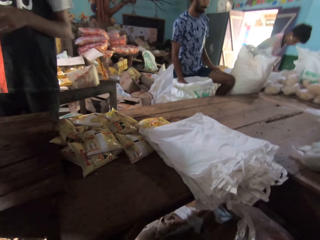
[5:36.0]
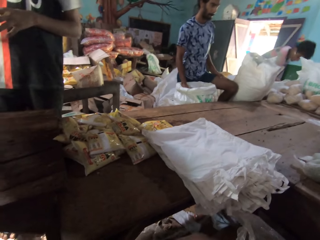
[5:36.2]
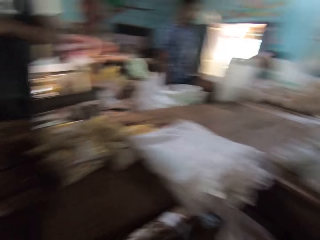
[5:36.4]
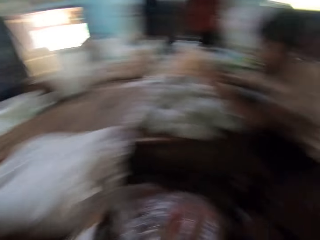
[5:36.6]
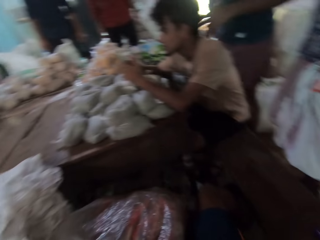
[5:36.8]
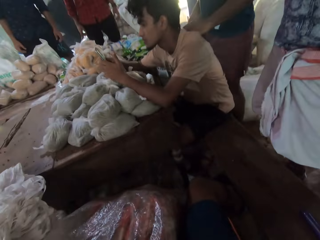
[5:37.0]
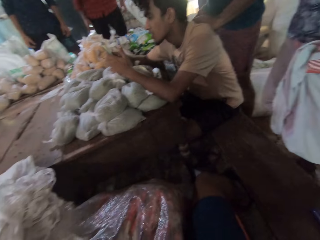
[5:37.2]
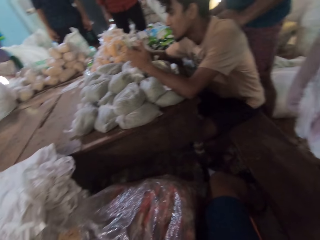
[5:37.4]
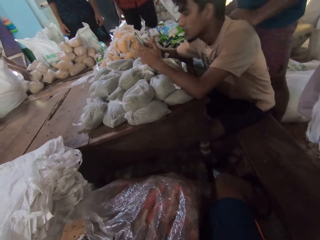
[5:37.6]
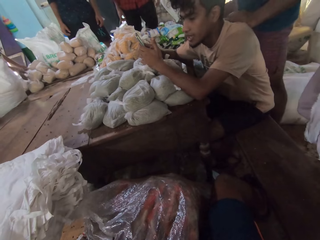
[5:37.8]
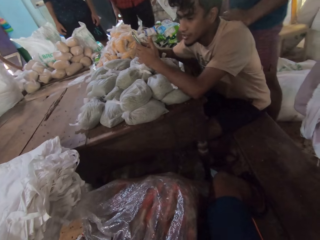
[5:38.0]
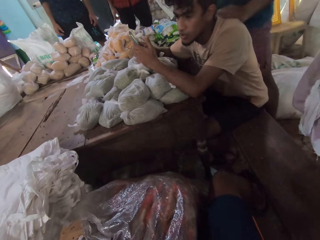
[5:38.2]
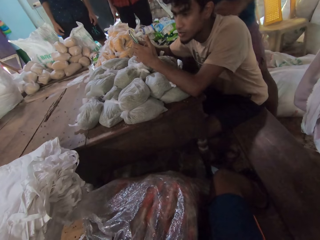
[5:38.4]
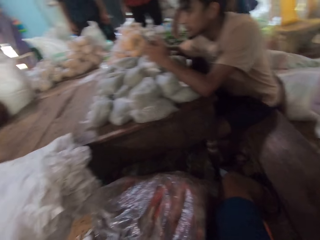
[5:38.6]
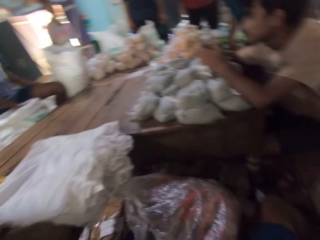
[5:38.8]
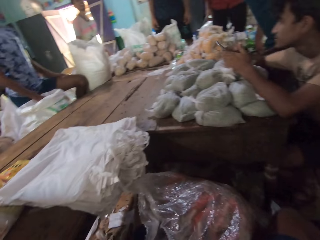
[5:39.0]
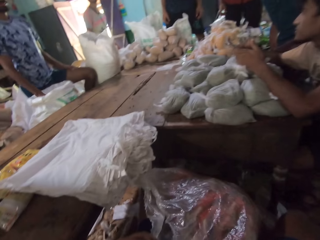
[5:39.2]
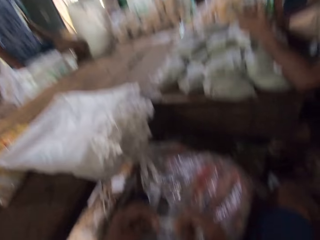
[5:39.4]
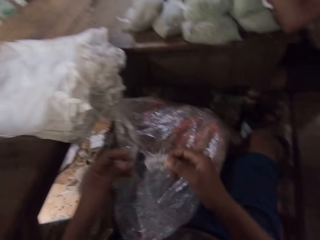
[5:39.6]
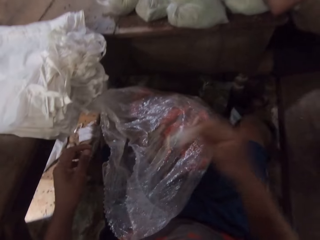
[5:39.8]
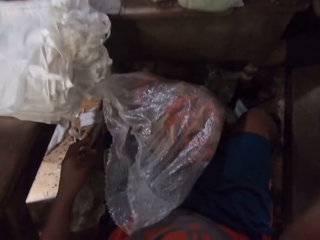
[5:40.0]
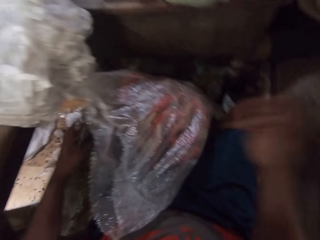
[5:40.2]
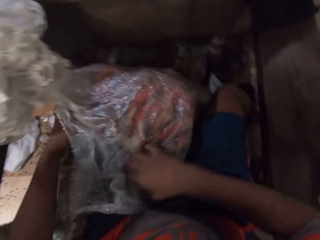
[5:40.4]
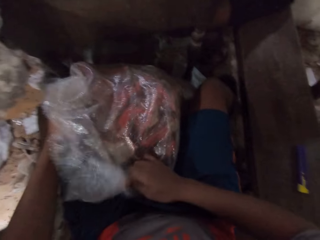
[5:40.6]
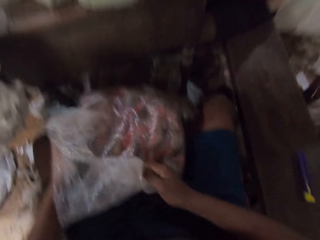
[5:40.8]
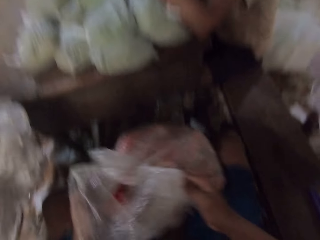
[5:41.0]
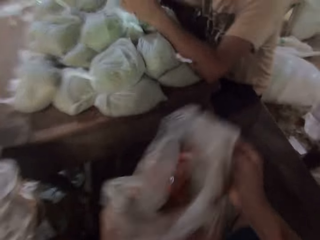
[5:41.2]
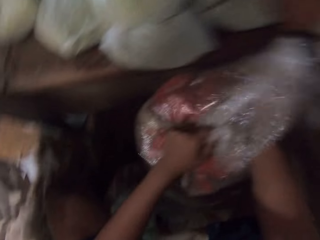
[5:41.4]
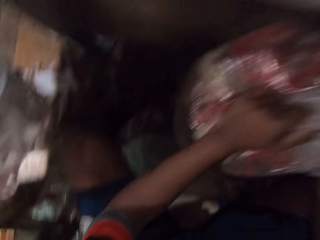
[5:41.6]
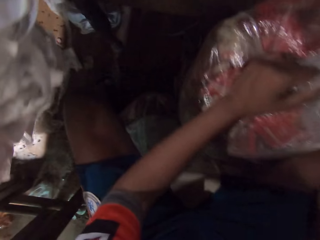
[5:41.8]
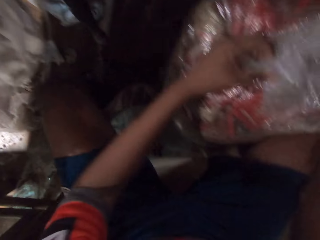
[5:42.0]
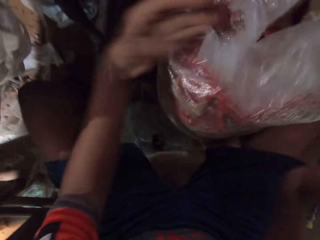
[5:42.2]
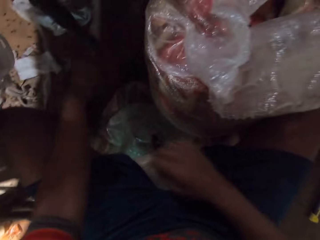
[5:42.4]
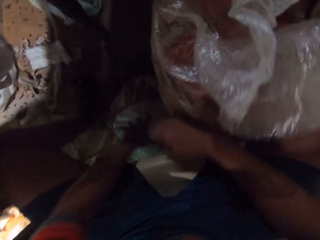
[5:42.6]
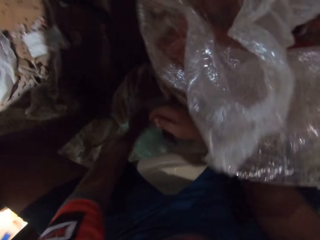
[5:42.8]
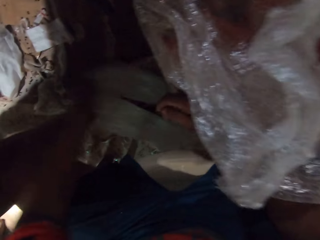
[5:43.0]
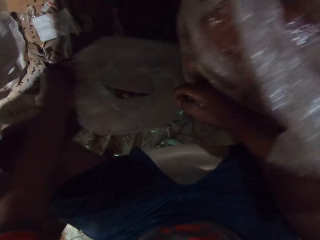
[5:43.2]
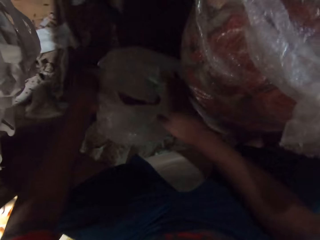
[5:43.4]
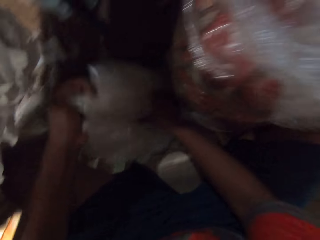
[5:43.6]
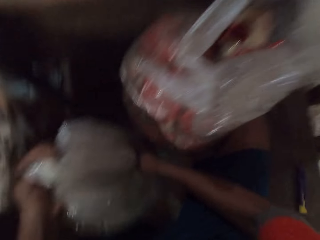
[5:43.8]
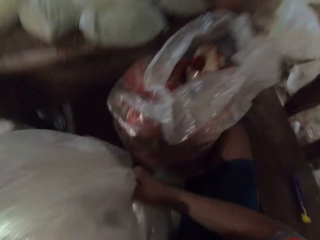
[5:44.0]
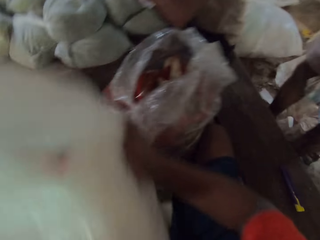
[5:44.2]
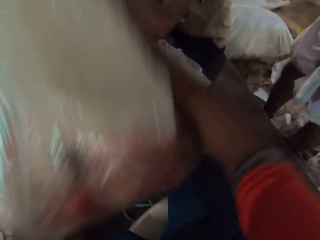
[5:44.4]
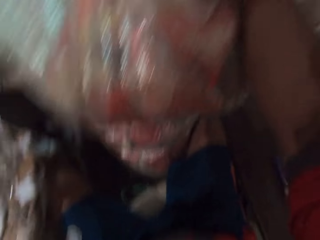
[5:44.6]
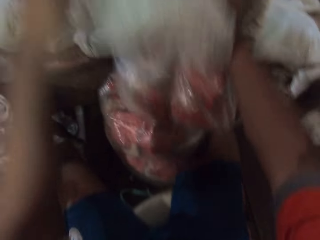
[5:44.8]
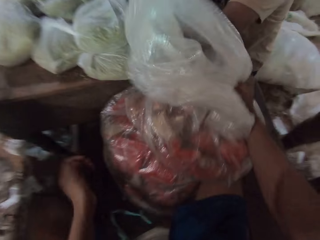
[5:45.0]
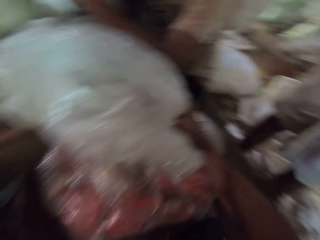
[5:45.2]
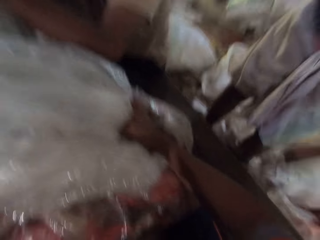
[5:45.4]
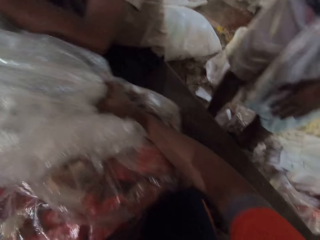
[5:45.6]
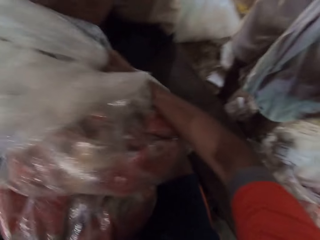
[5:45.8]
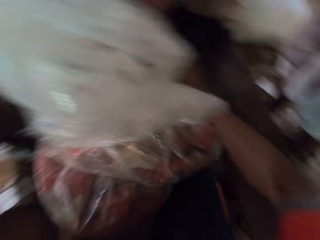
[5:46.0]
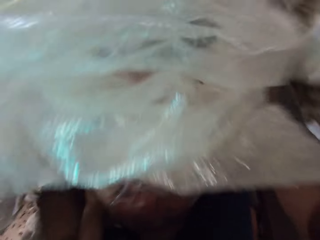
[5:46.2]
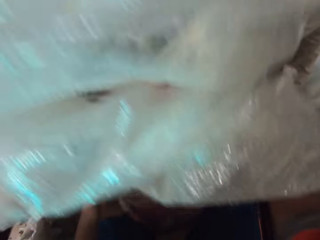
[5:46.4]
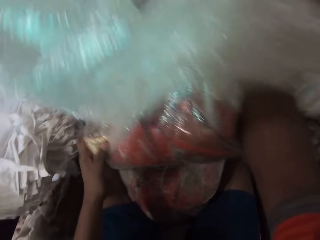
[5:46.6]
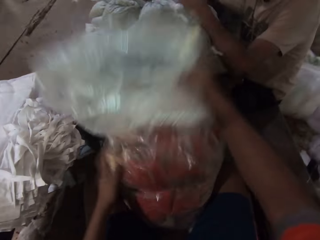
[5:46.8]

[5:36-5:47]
The camera wearer drops the rope on the ground with his right hand. He adjusts the sack on the ground with his hands. He picks up a sack from the ground with his hands. He drops the sack in his hands on the sack on the ground.

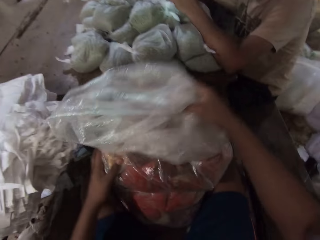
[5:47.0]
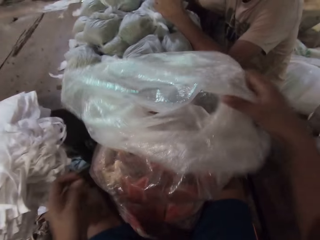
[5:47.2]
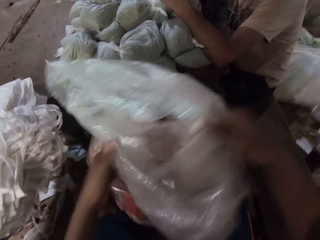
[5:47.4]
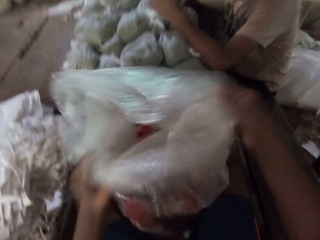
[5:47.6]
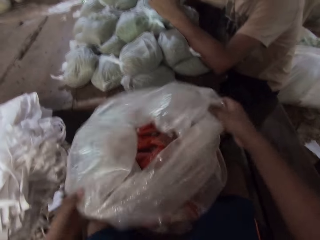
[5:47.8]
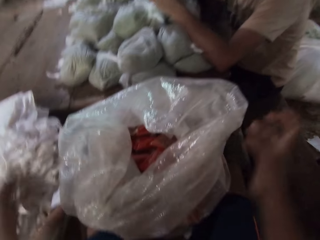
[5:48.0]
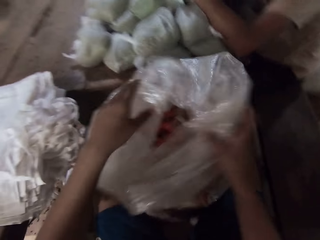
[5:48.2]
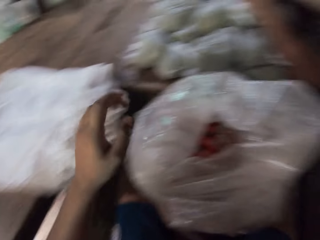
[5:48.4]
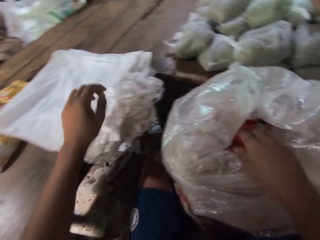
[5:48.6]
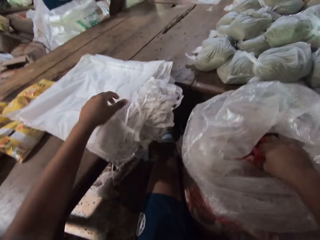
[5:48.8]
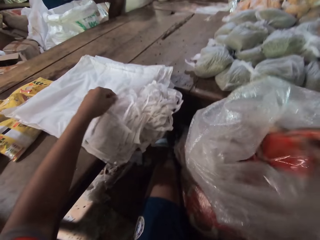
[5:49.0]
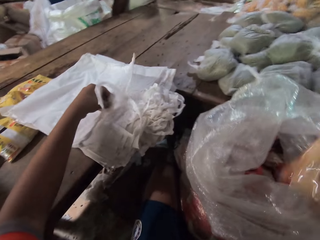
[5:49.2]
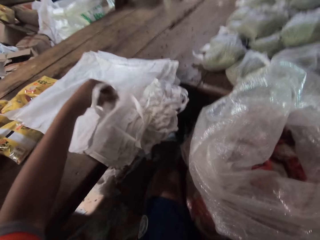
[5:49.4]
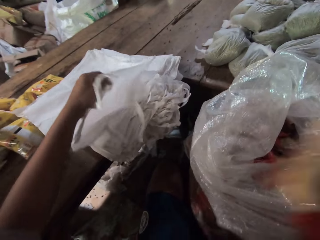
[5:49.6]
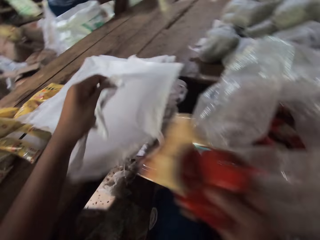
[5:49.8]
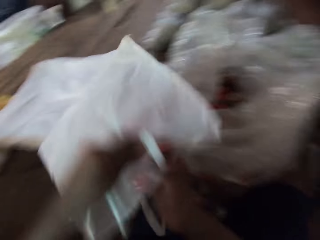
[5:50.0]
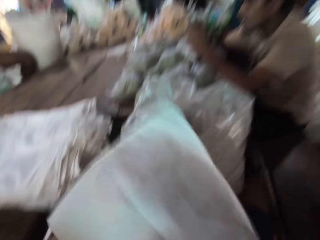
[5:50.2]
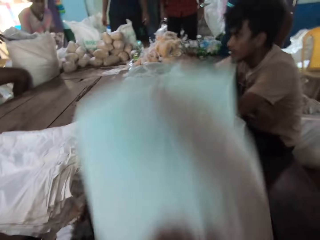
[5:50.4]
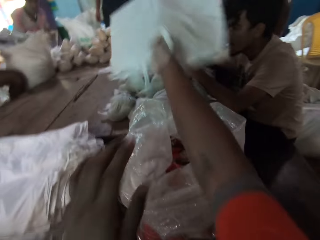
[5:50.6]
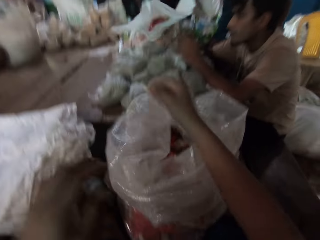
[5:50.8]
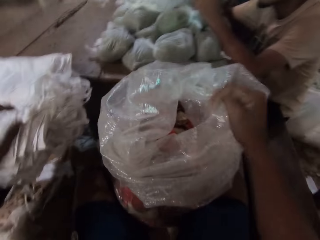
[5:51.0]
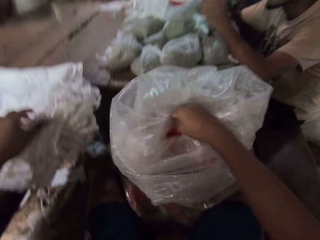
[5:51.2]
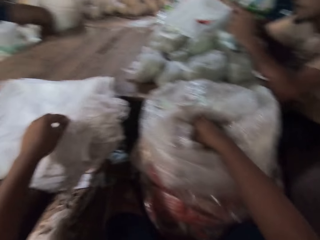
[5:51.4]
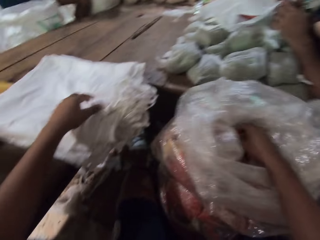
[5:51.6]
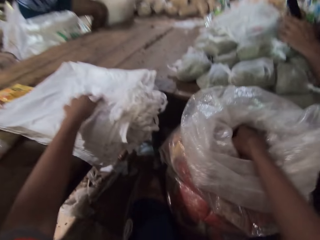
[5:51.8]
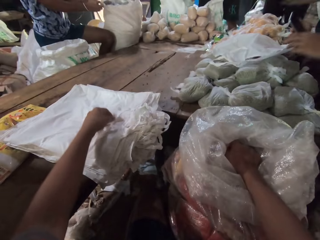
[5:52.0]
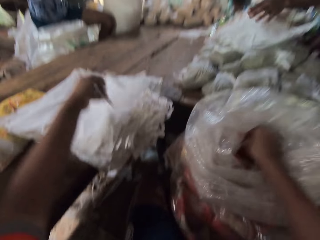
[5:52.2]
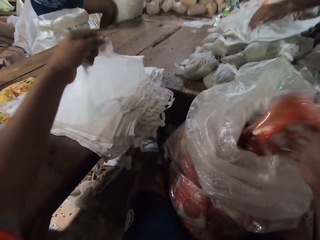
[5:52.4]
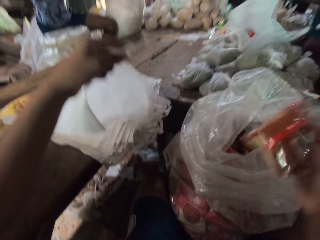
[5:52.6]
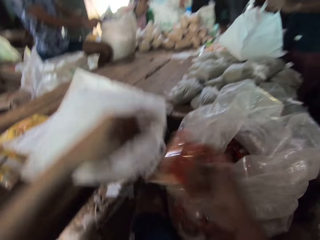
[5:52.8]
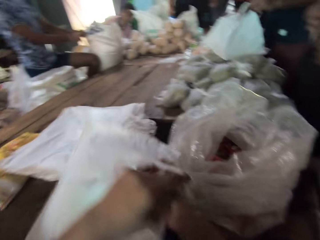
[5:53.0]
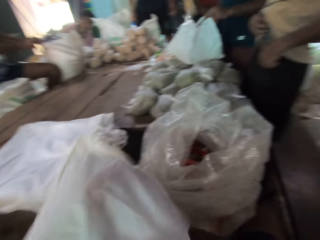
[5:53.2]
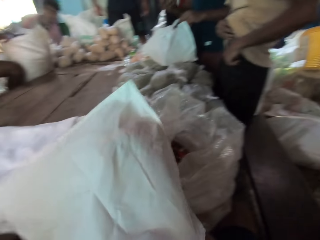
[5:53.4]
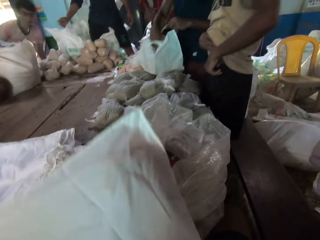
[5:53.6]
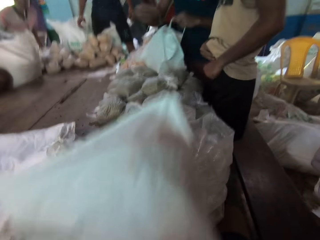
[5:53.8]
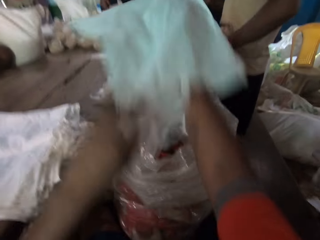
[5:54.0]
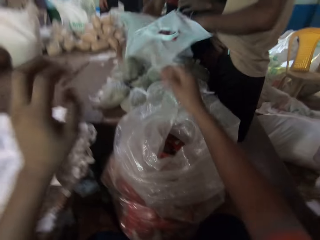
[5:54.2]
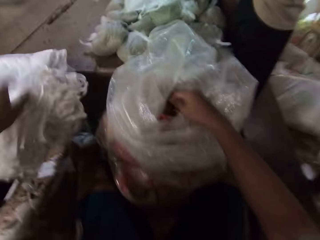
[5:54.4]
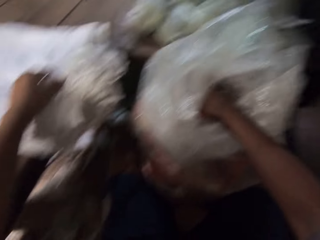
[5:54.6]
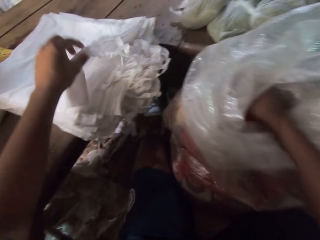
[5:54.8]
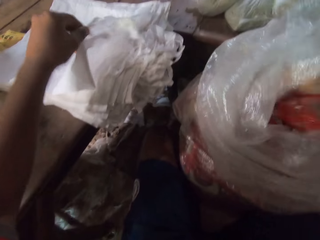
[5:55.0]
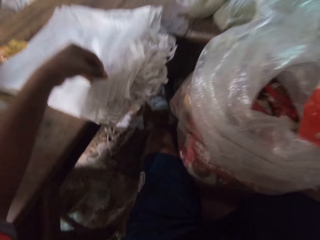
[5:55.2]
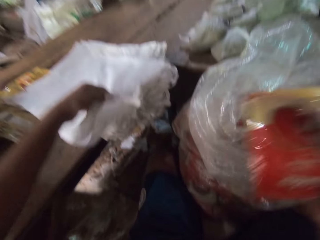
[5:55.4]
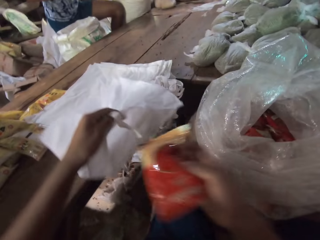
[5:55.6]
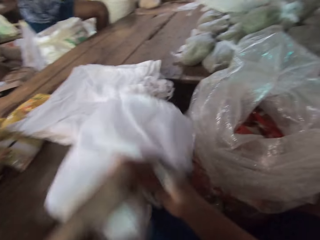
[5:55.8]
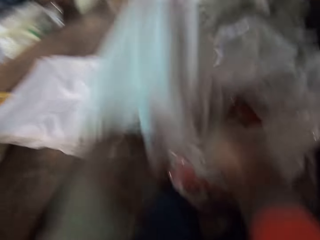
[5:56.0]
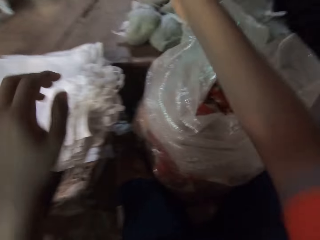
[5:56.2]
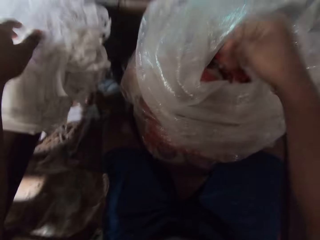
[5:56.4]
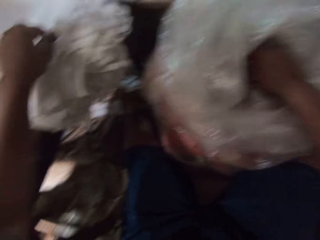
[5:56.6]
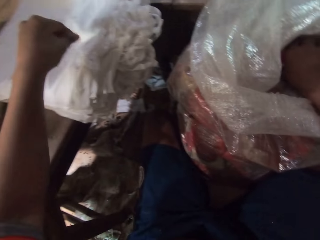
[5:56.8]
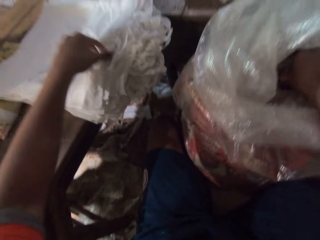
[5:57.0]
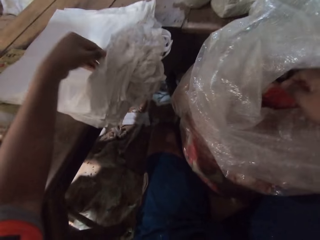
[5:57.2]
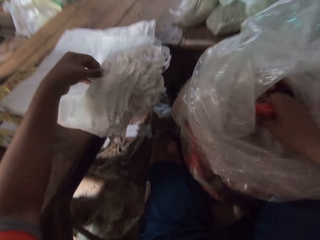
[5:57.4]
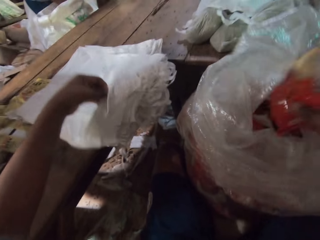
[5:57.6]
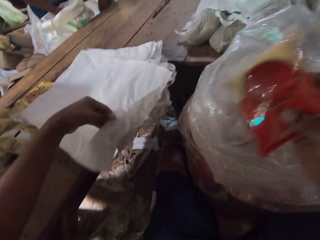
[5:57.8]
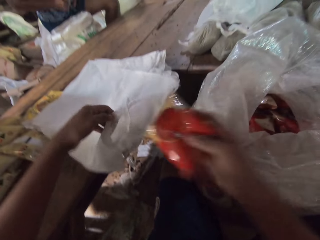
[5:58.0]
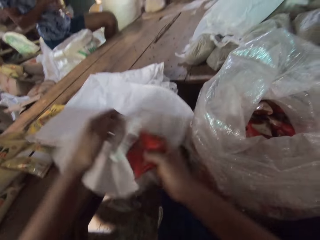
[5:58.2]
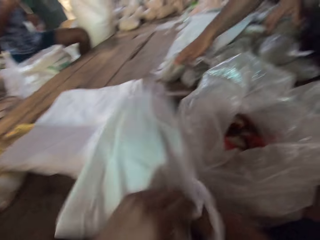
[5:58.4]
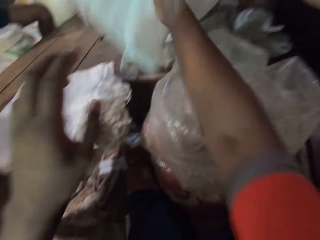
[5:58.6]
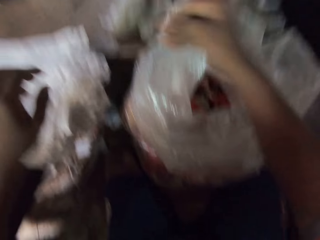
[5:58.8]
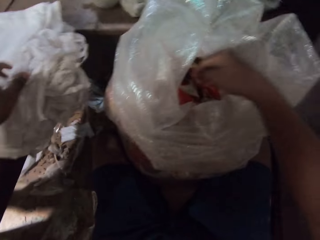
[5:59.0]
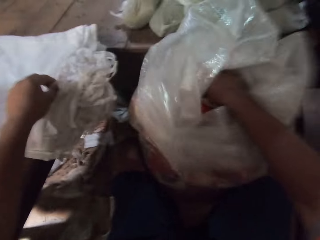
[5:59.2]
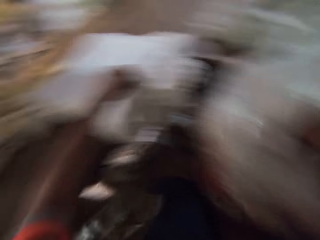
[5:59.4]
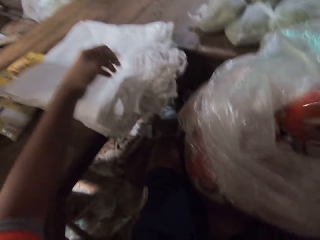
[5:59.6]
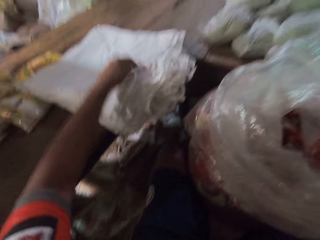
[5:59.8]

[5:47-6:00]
The camera wearer opens the sack with his hands. He picks up a pack of chips from the sack with his right hand. He picks up a carrier bag from the table with his left hand. He drops the pack of chips in his right hand in the carrier bag in his left hand. He throws the carrier bag on the table with his right hand. He picks up a pack of chips from the sack with his right hand. He picks up a carrier bag from the table with his left hand. A man picks up the carrier bag from the table with his left hand. The camera wearer drops the pack of chips in his right hand in the carrier bag in his left hand. The man moves packs of broken wheat from the table into the carrier bag in his left hand with his right hand. Another man drops the phone in his pocket with his left hand. The camera wearer throws the carrier bag on the table with his right hand. He picks up a pack of chips from the sack with his right hand. He picks up a carrier bag from the table with his left hand. He drops the pack of chips in his right hand in the carrier bag in his left hand. He throws the carrier bag on the table with his right hand. He picks up a pack of chips from the sack with his right hand. He picks up a carrier bag from the table with his left hand. He drops the pack of chips in his right hand in the carrier bag in his left hand. The first man picks up the carrier bag from the table with his left hand. The camera wearer throws the carrier bag on the table with his right hand. He picks up a pack of chips from the sack with his right hand.
